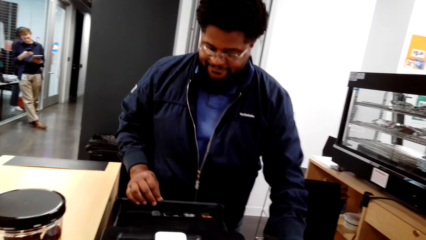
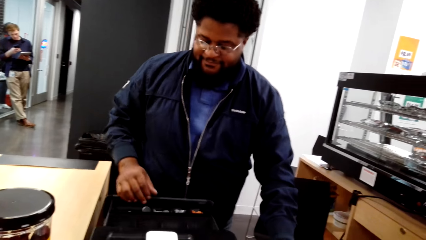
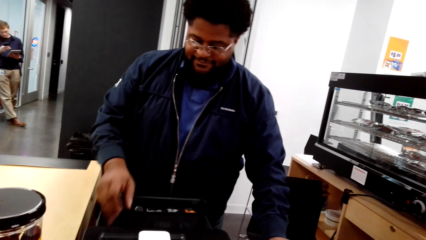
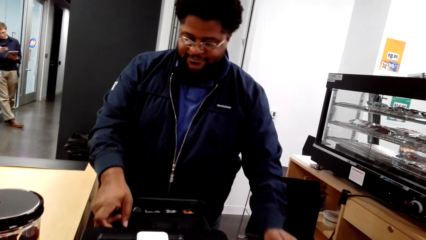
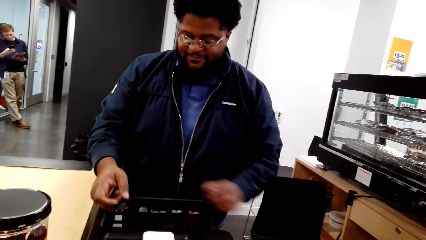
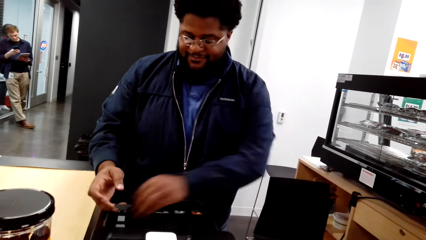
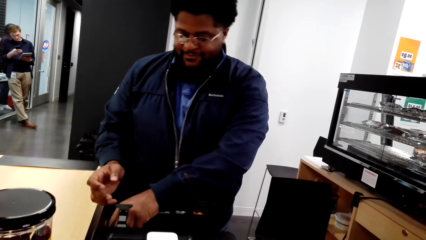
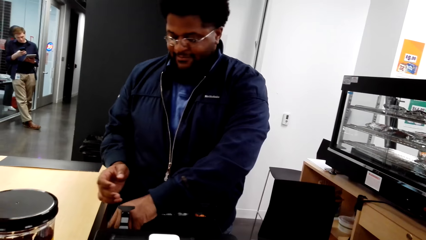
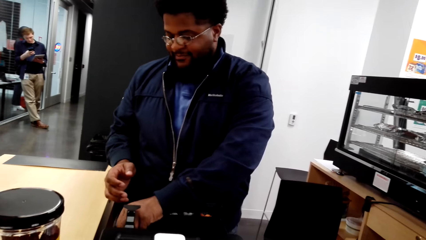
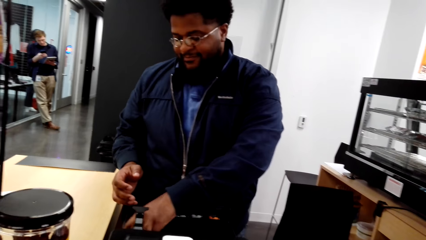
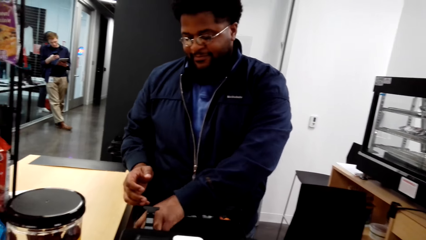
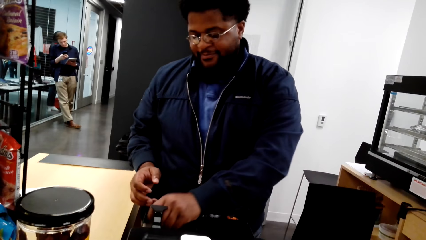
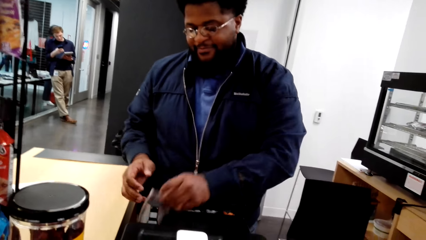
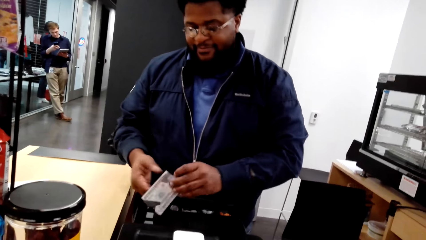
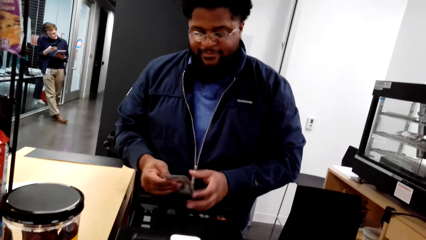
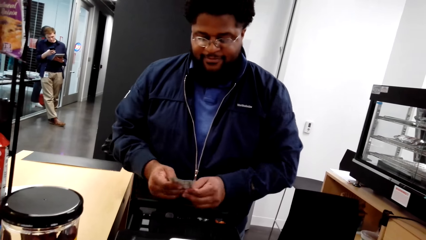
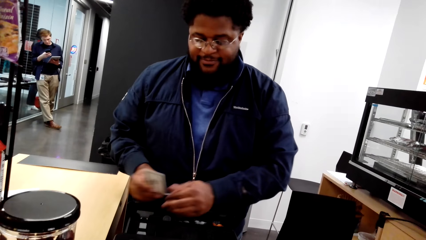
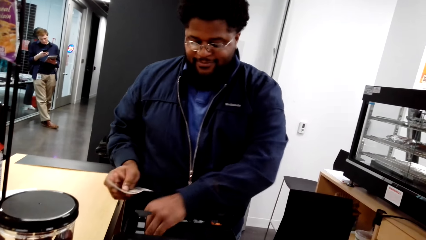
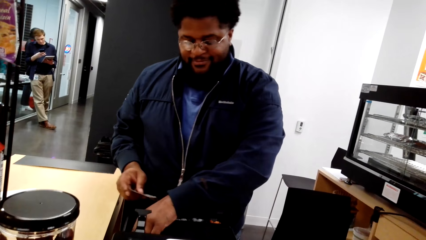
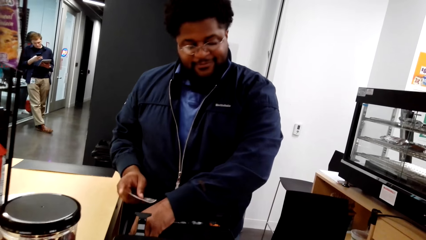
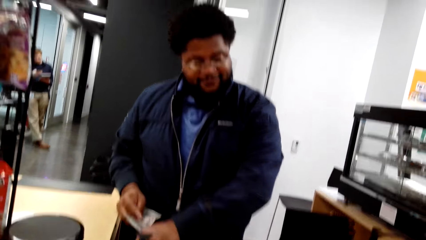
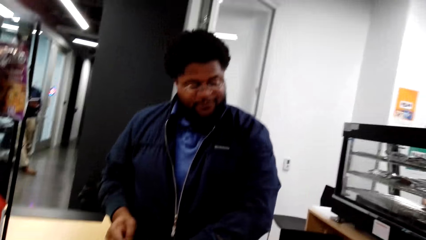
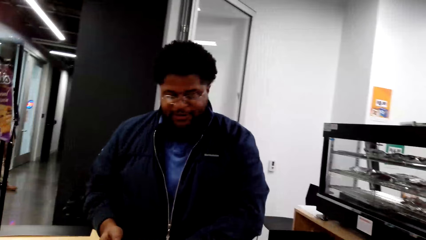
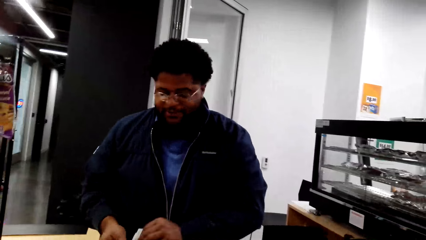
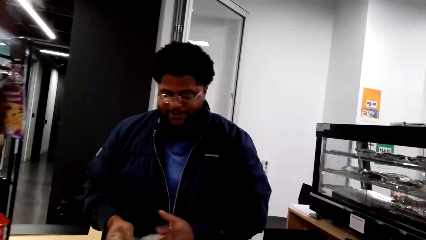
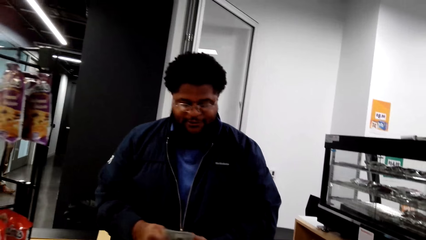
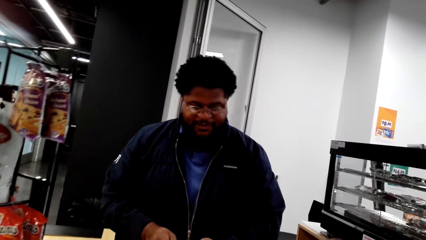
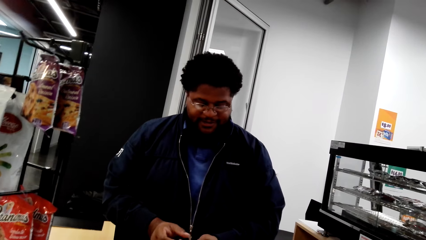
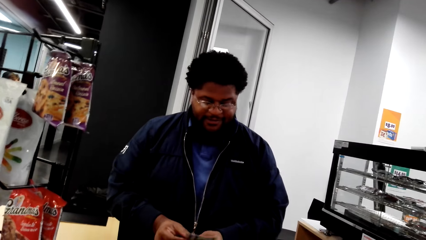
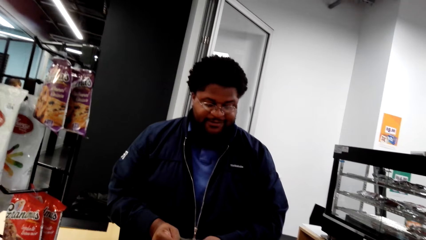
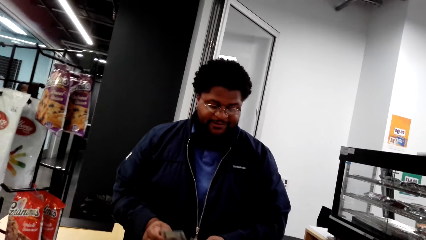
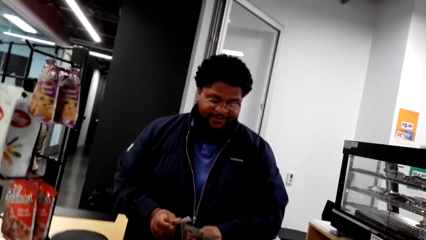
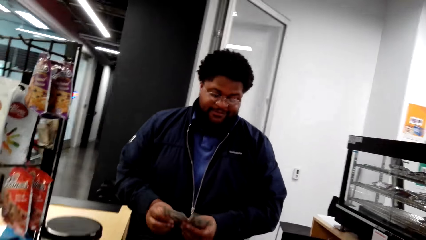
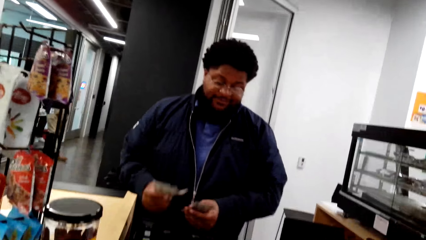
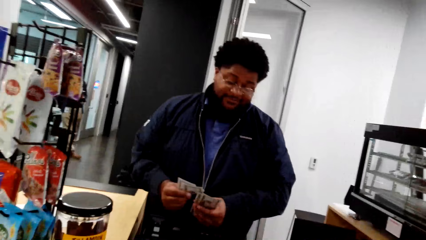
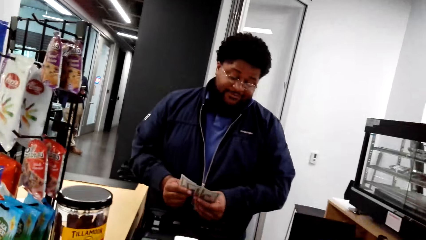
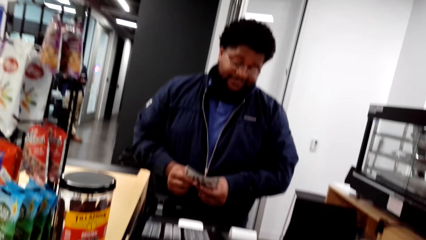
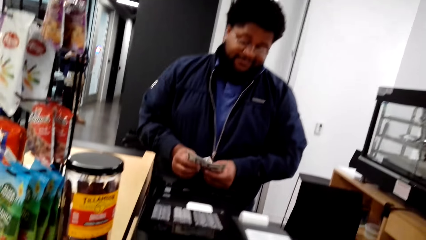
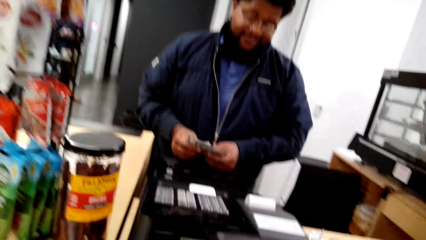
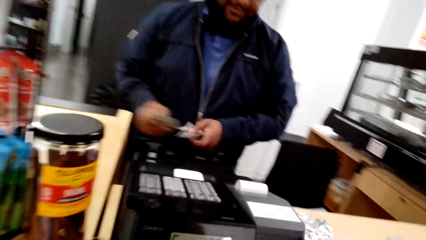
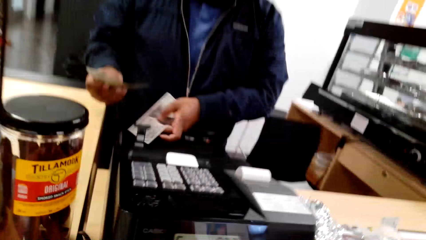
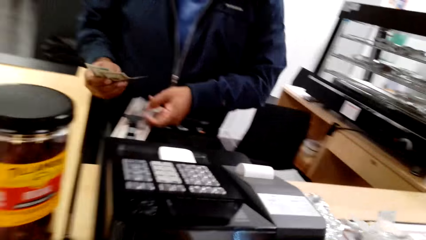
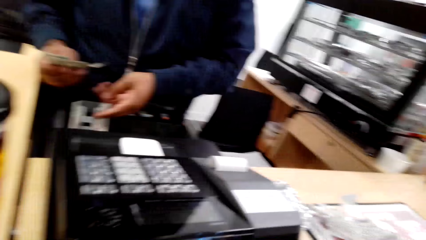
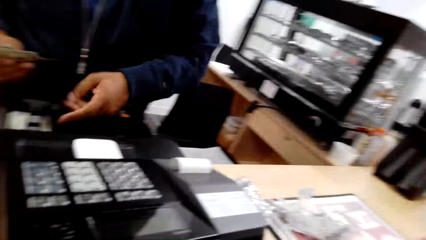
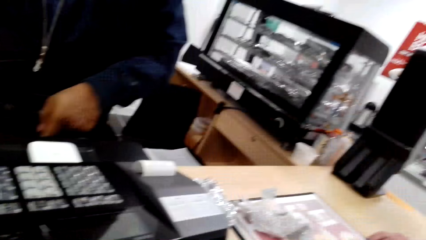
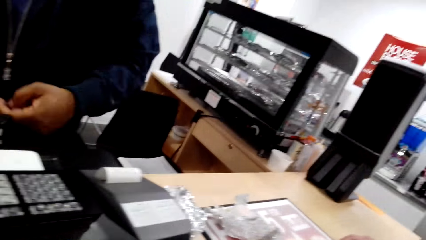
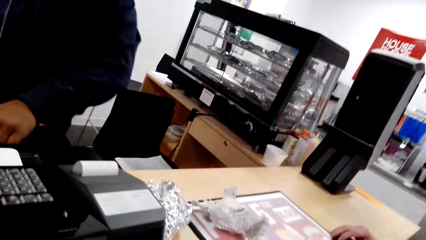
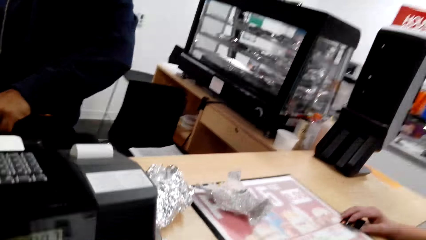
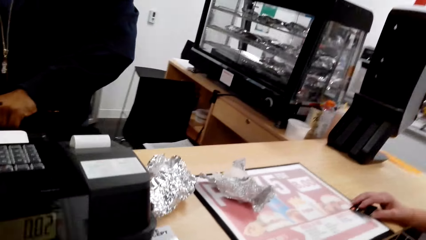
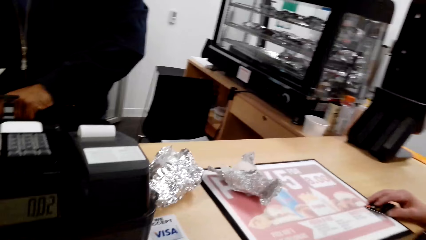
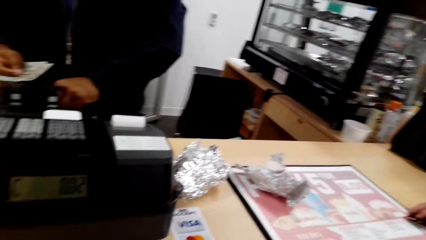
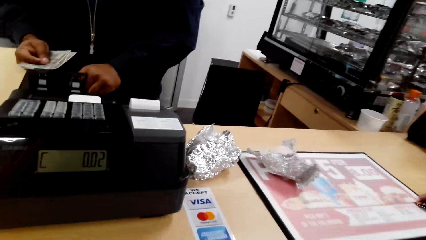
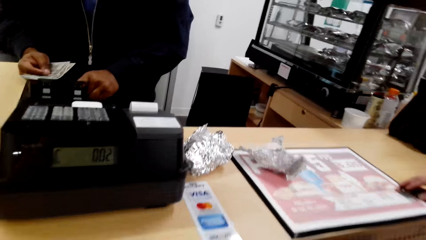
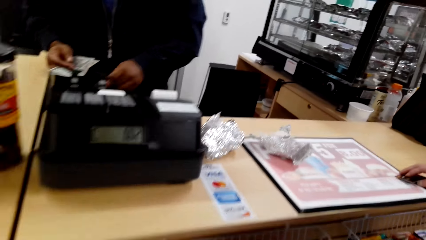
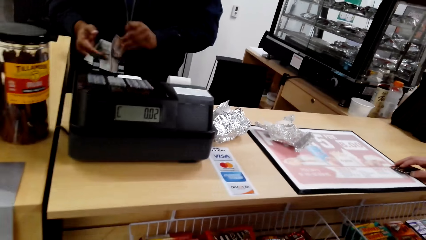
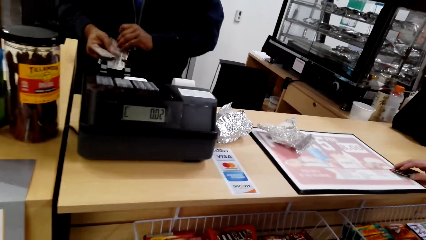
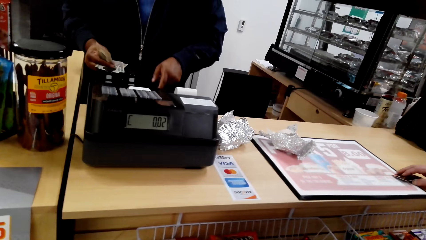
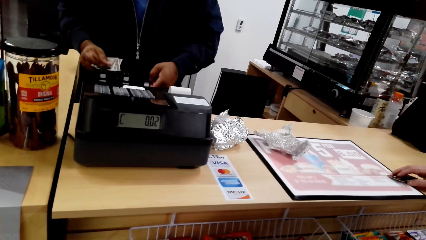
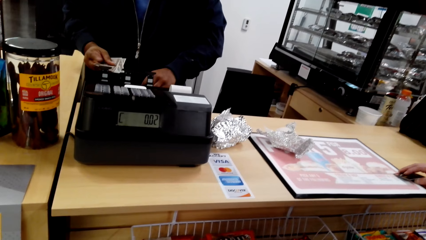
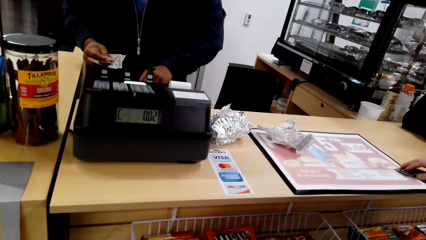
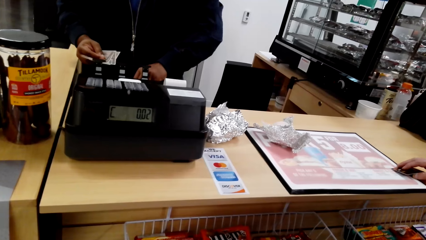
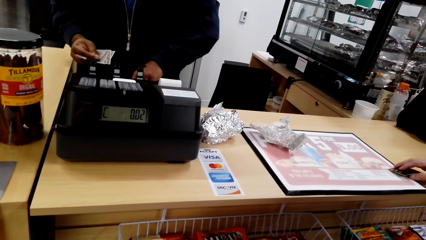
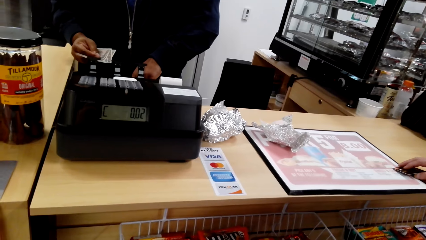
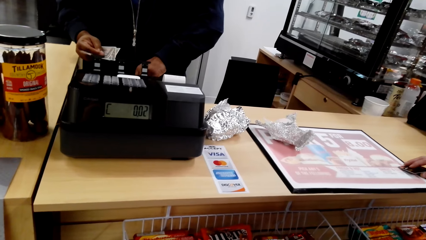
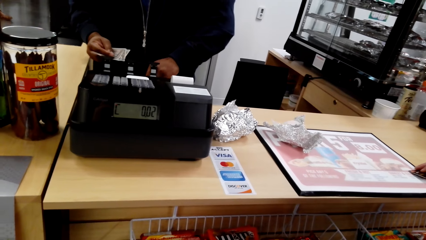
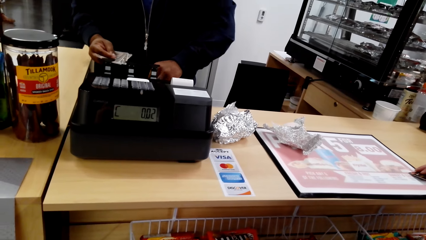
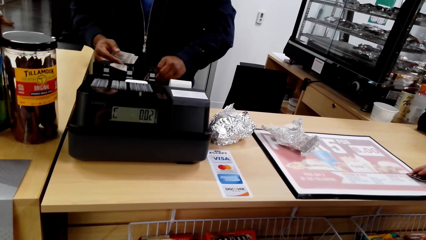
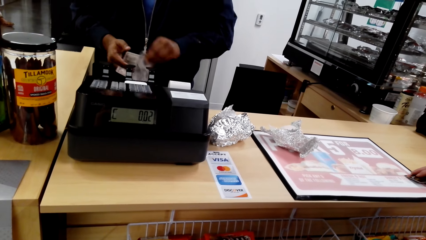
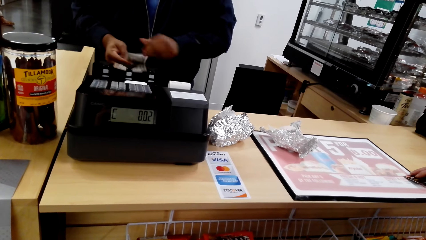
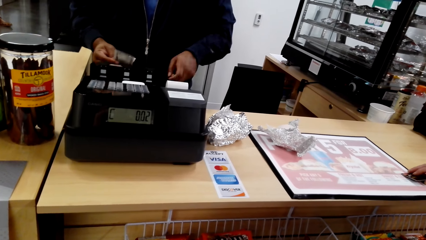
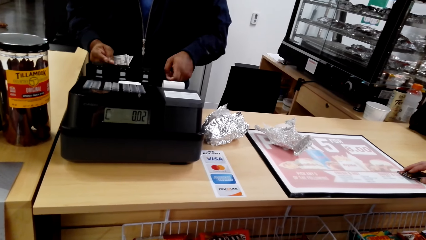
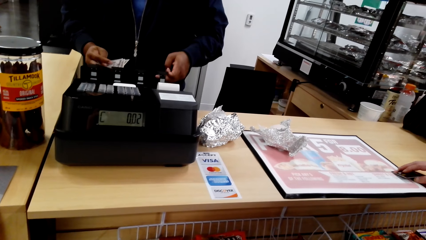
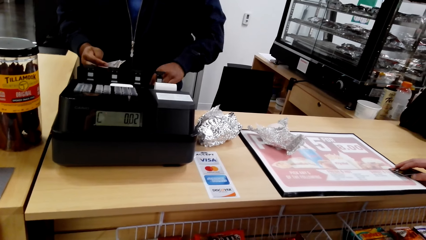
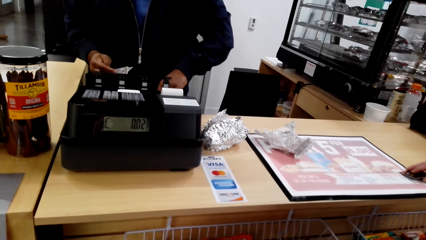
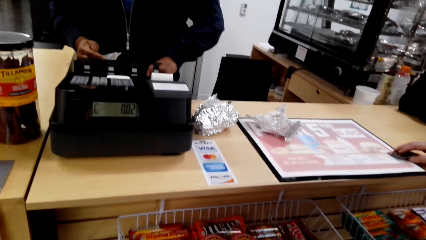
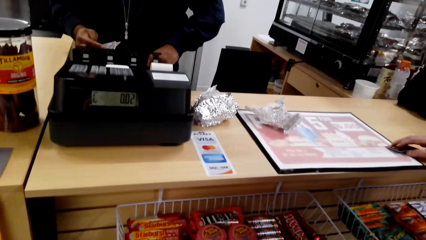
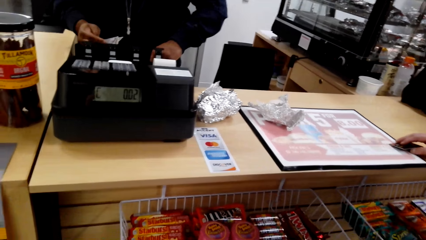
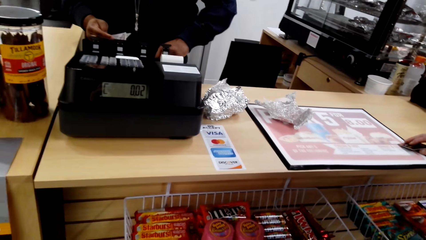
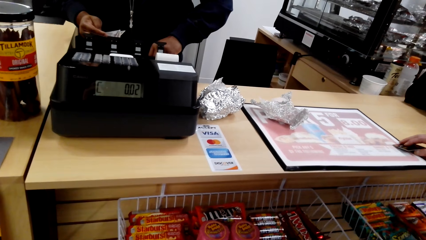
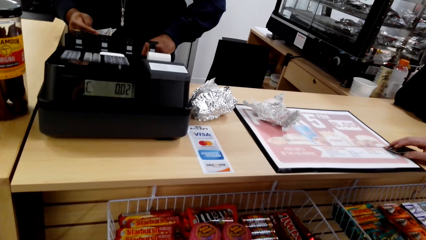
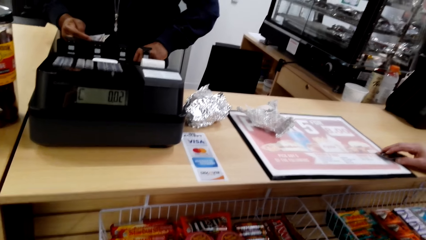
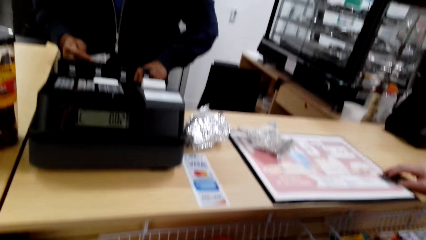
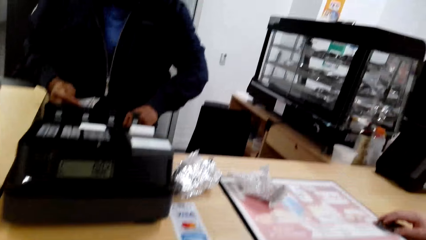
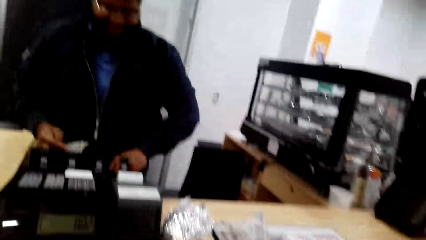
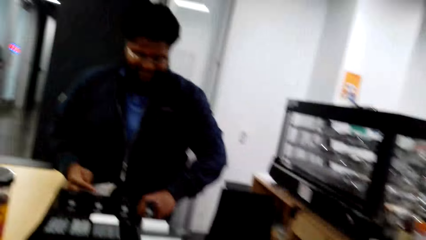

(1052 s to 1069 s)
A man lifts something and puts his hand on the counter. The man holds money on his hand. The man converses with the camera wearer. The man flips through the money. The camera wearer converses with the man. The man puts the money in the cash register machine. The camera wearer looks around the shop. The man picks up money from the cash register. The camera wearer converses with the man.
